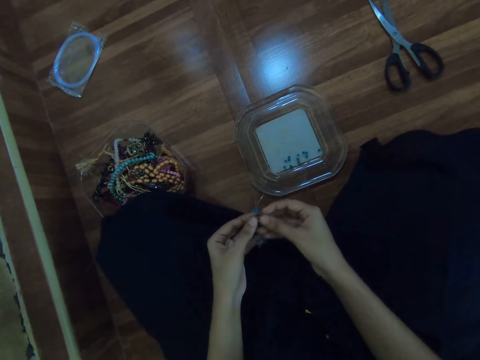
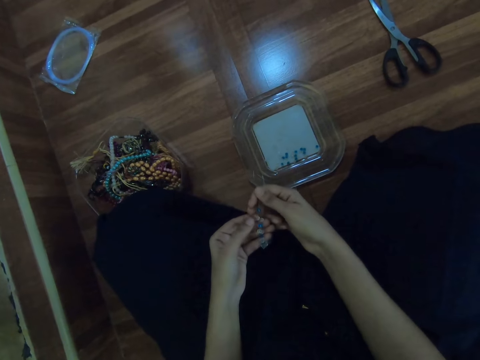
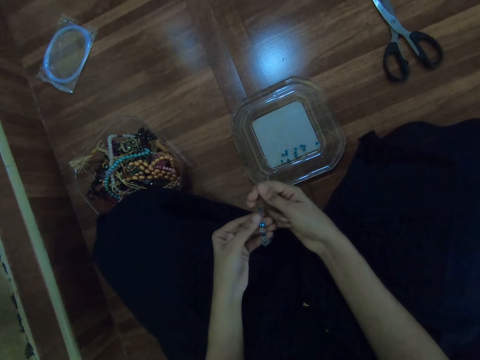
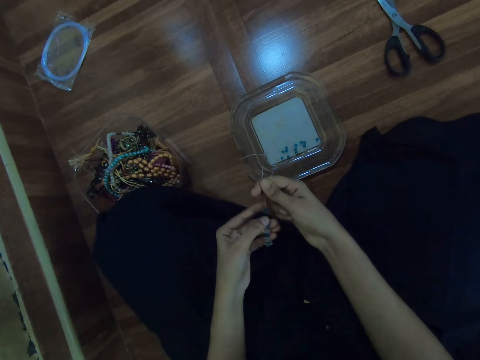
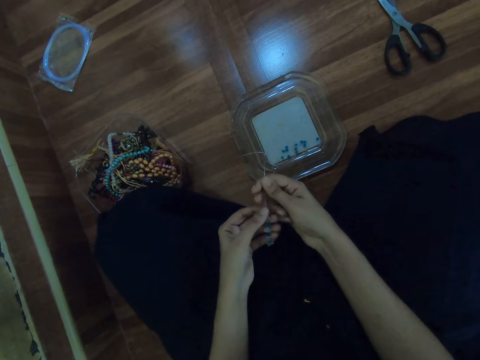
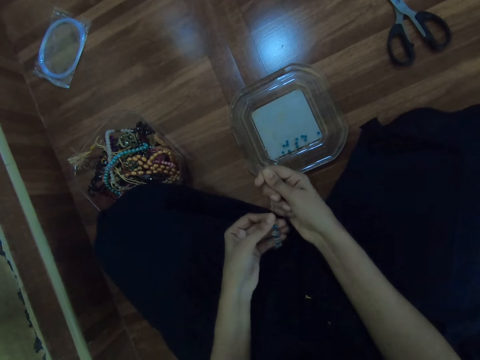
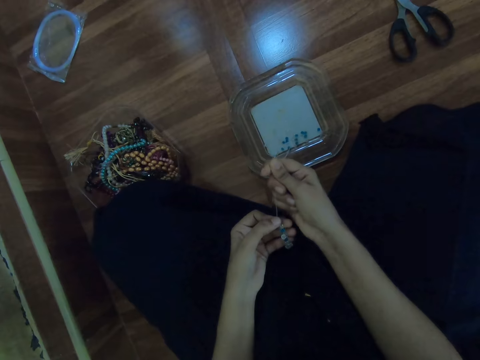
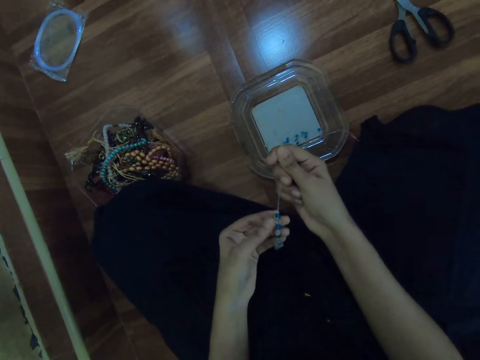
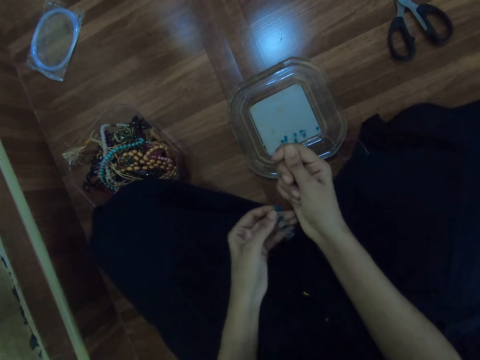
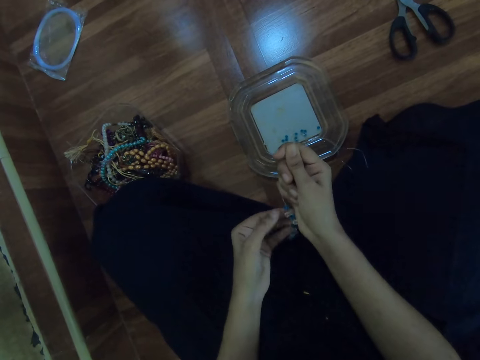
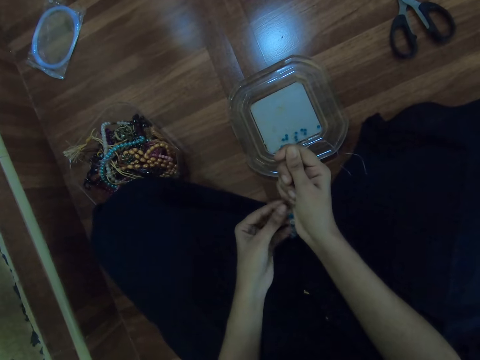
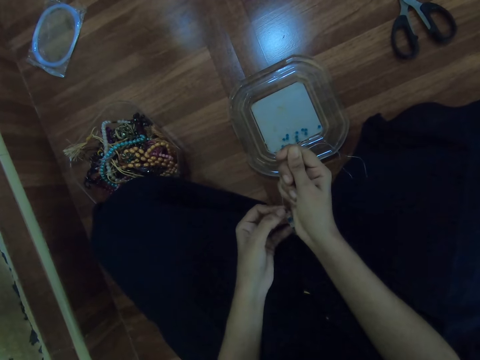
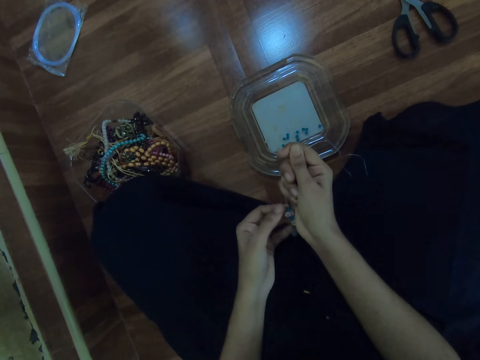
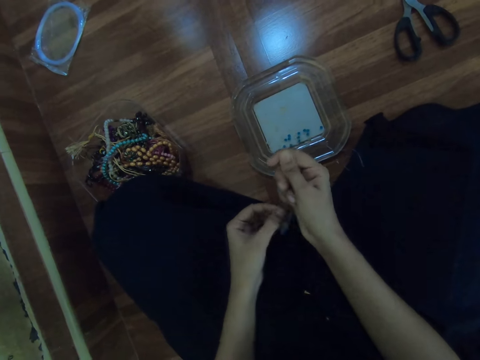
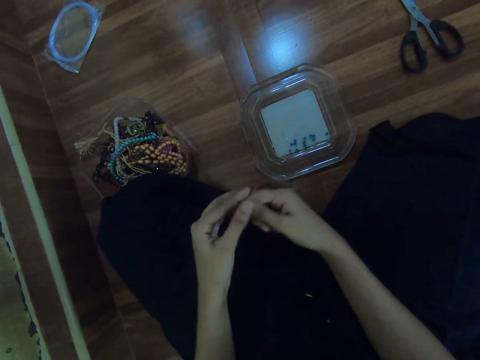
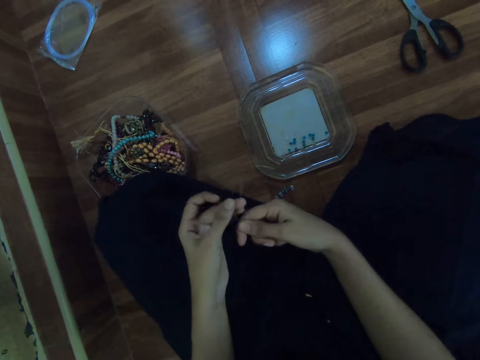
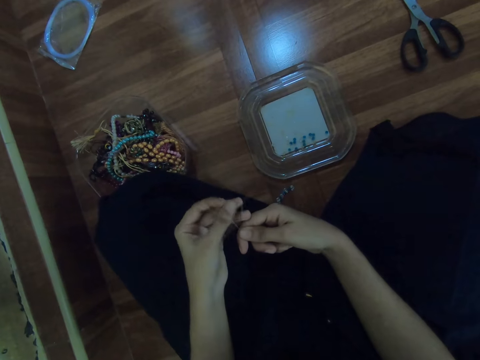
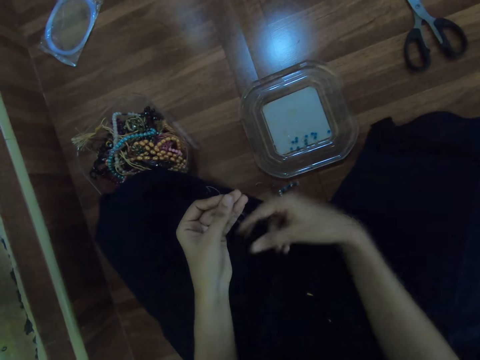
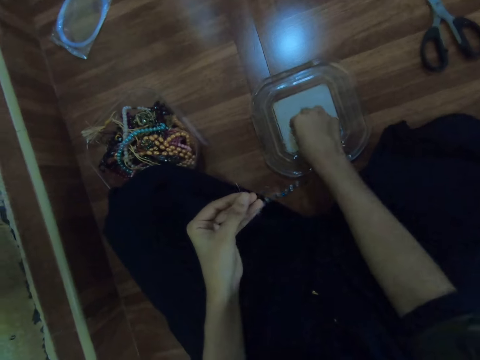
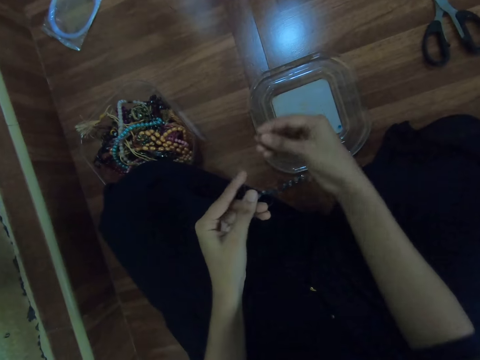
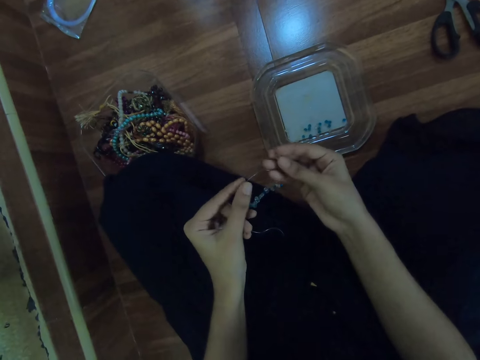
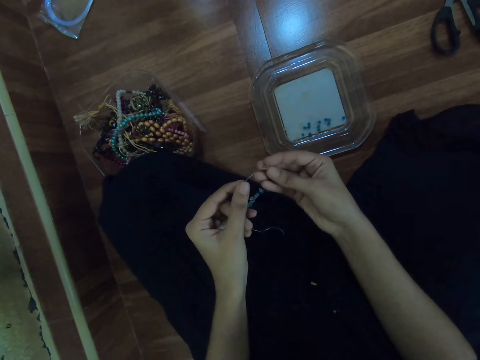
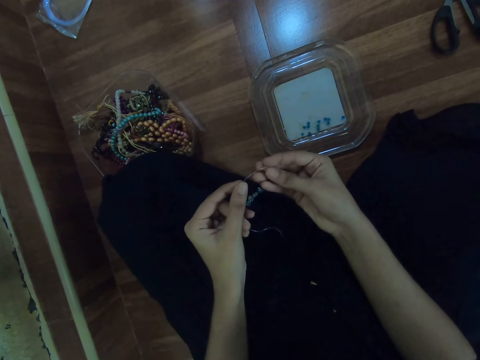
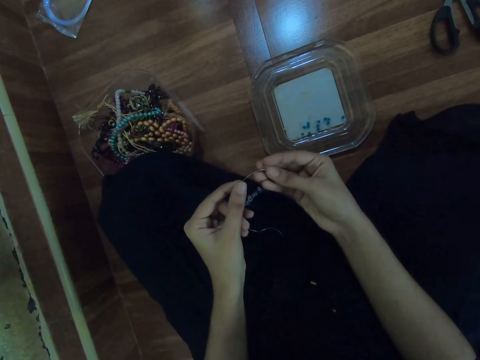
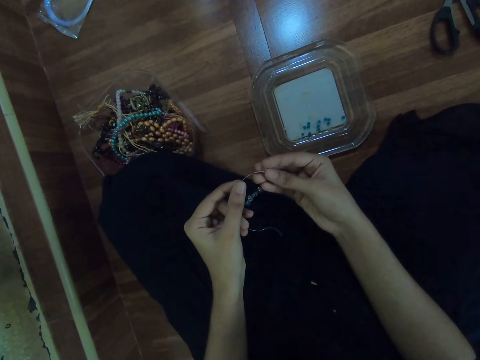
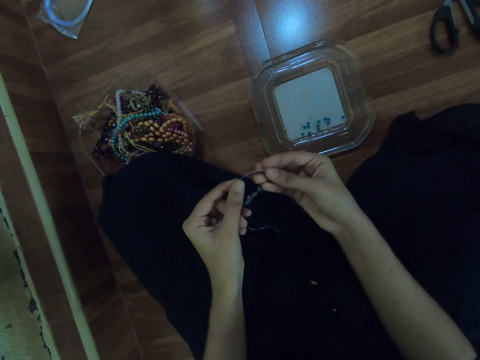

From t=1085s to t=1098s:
The camera wearer arranges the beads in the beading wire. She picks a bead from the tray with her right hand. She inserts the bead in the fishing line with her right hand.

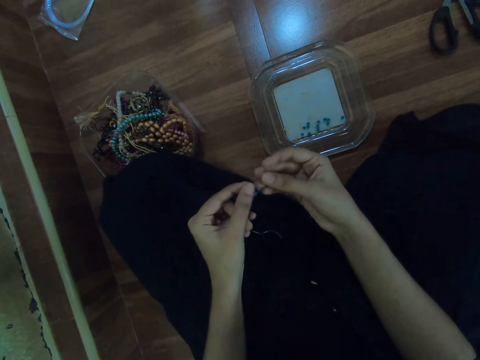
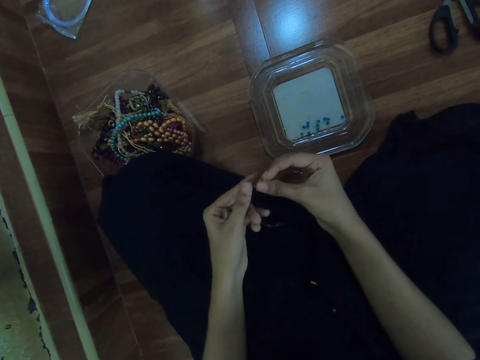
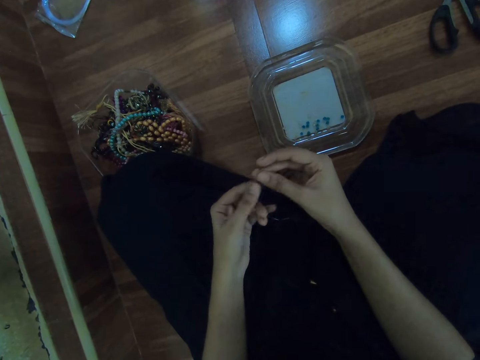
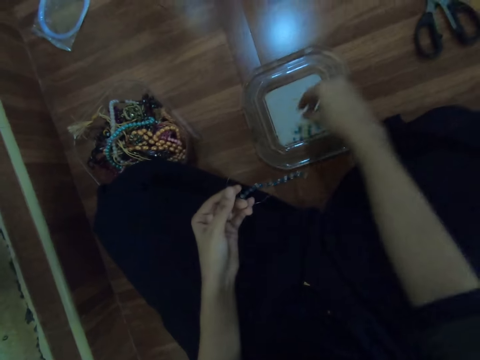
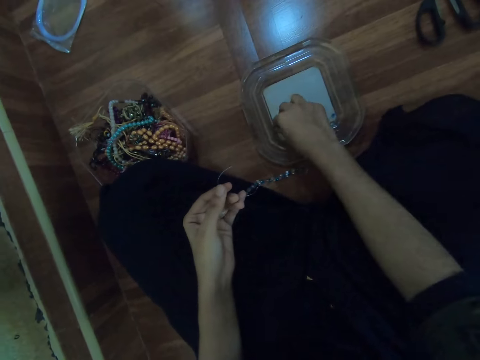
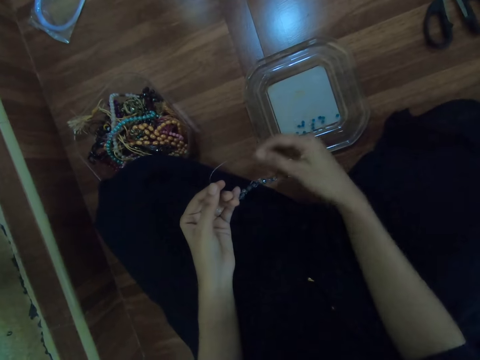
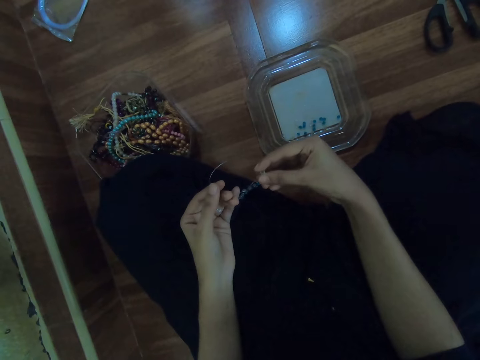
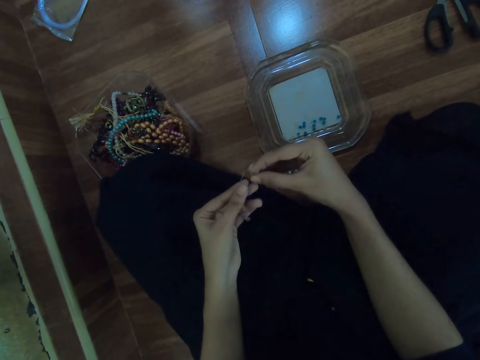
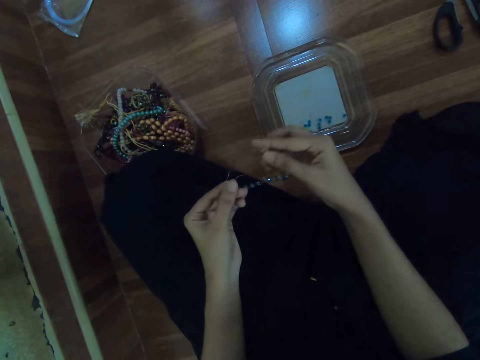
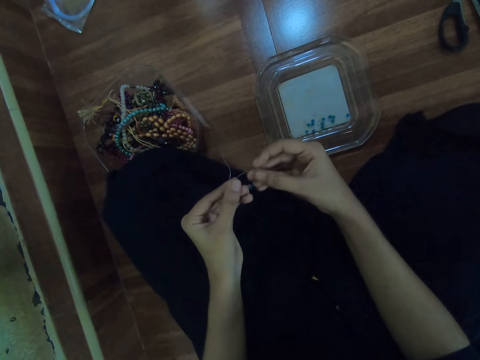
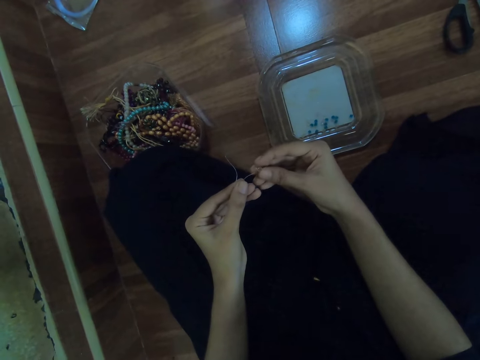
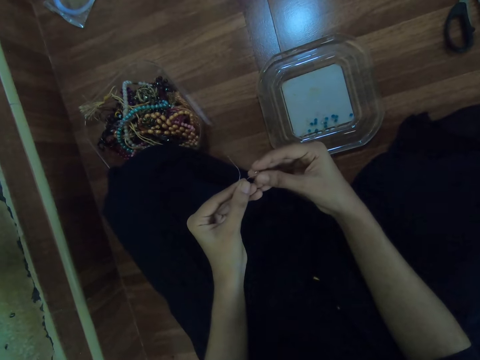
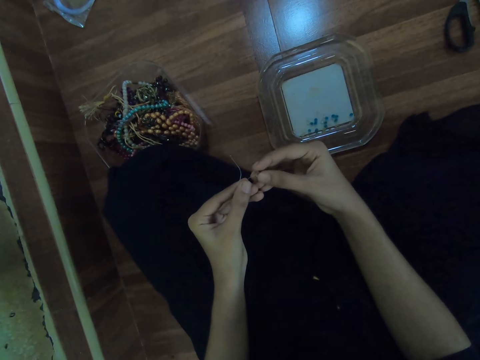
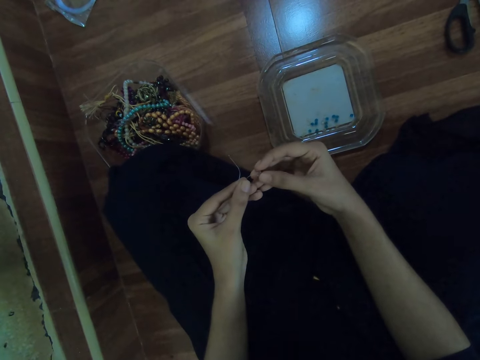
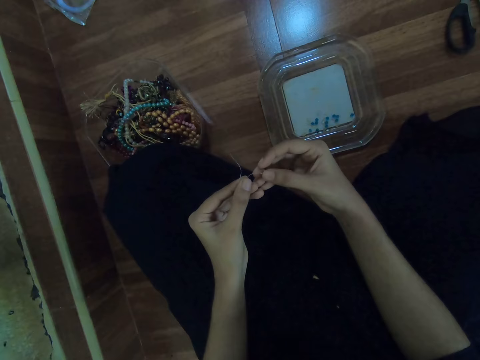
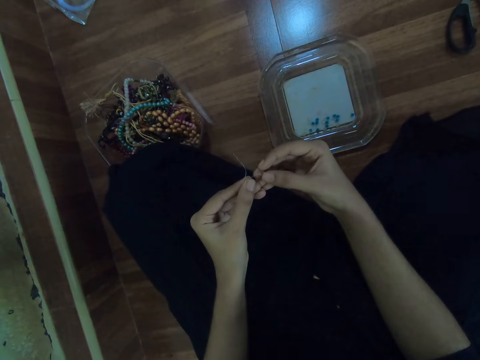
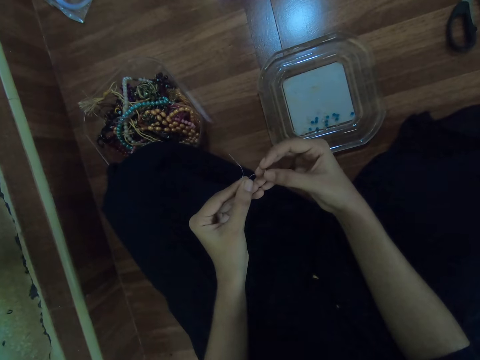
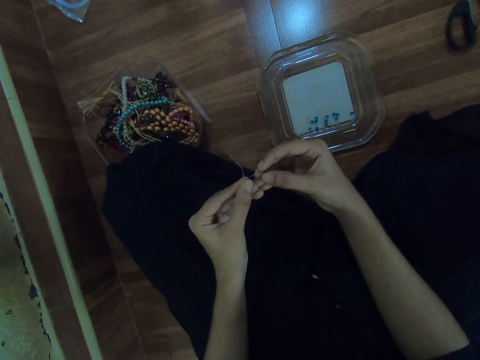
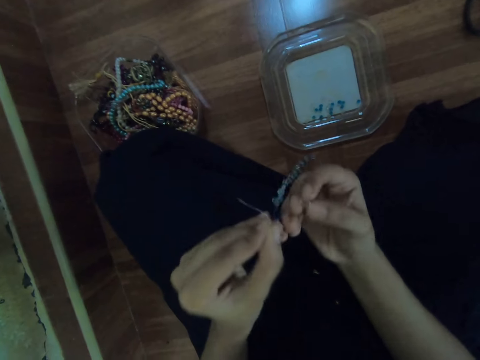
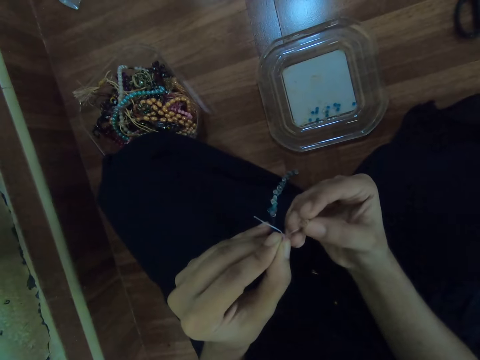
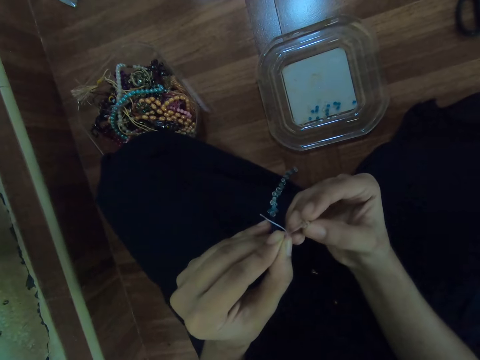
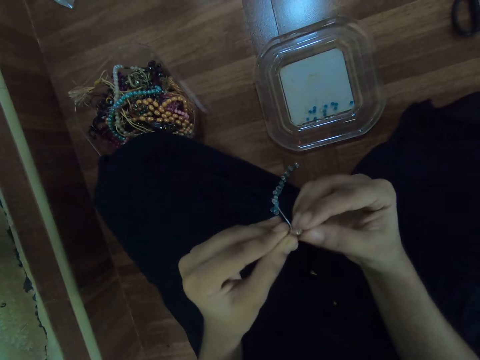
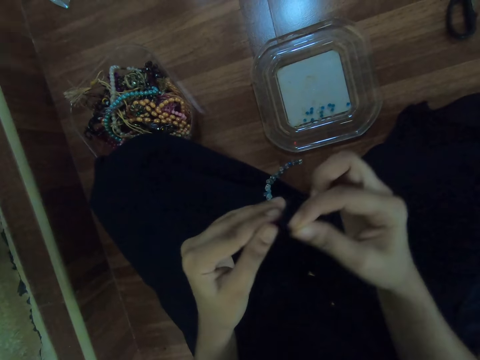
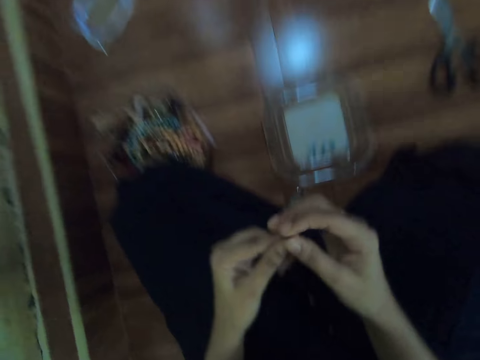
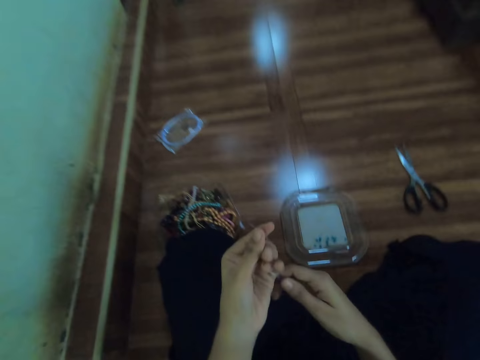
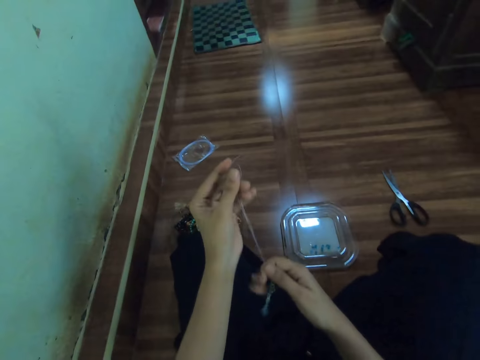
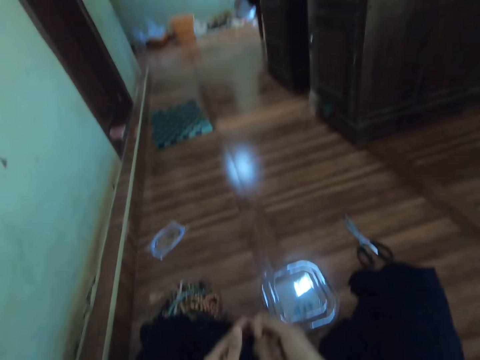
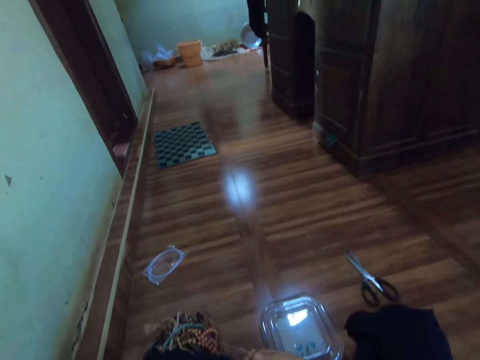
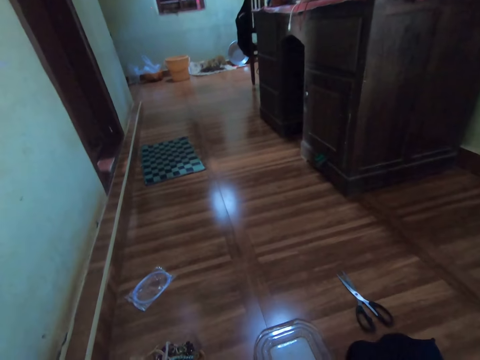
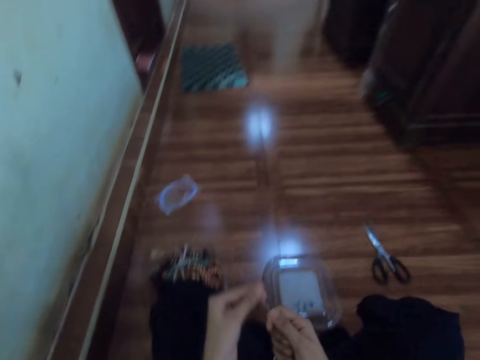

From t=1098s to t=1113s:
The camera wearer picks the bead from the container on the floor with her right hand. She inserts the bead in the fishing line with her right hand.
